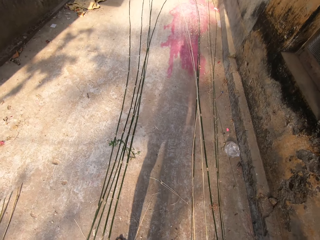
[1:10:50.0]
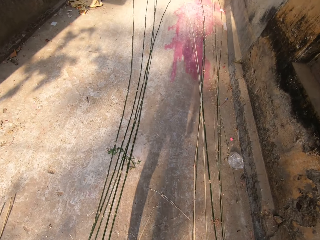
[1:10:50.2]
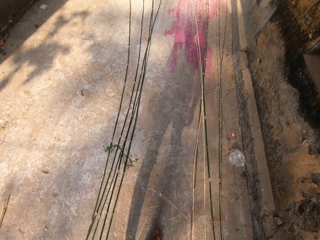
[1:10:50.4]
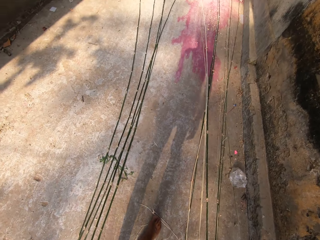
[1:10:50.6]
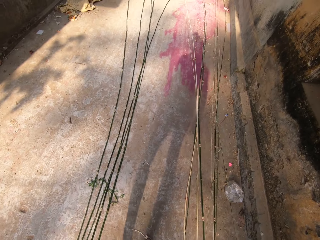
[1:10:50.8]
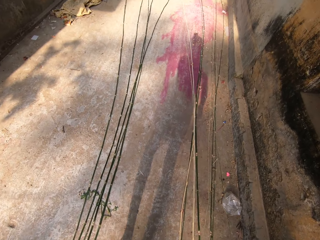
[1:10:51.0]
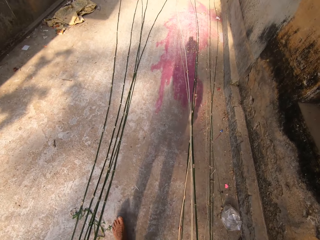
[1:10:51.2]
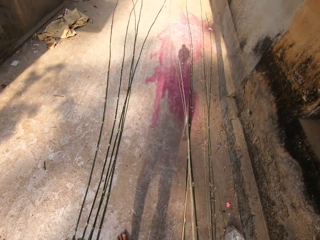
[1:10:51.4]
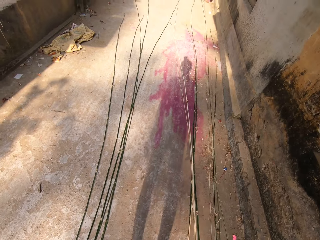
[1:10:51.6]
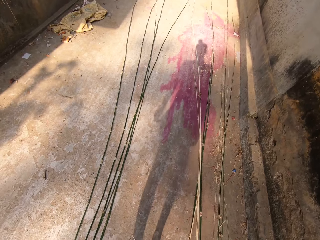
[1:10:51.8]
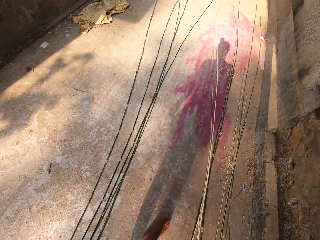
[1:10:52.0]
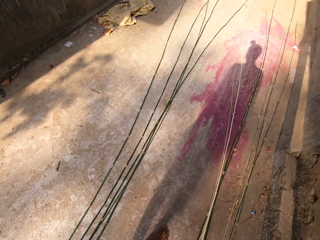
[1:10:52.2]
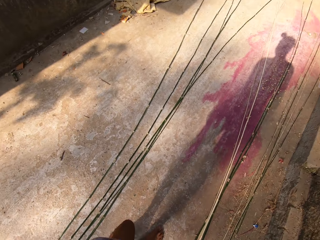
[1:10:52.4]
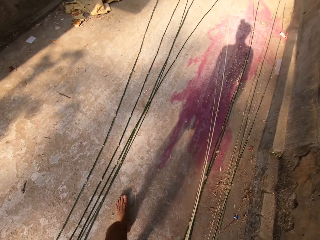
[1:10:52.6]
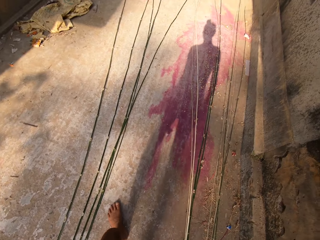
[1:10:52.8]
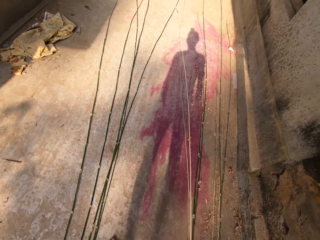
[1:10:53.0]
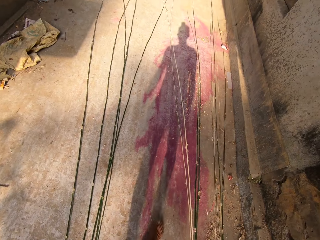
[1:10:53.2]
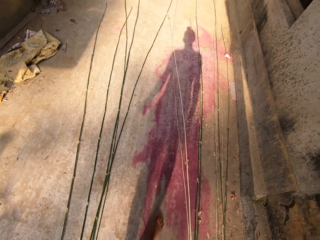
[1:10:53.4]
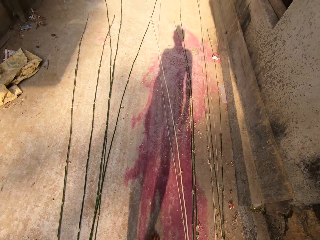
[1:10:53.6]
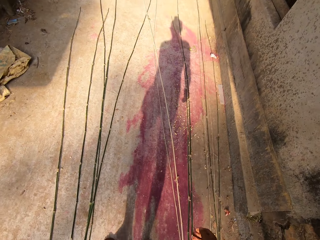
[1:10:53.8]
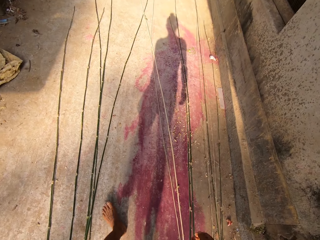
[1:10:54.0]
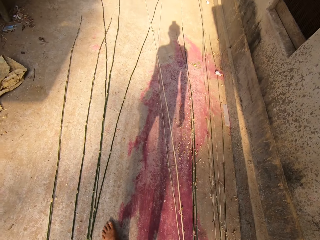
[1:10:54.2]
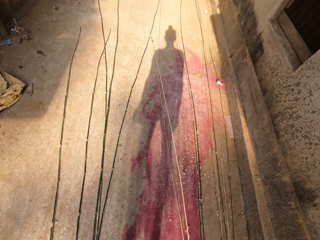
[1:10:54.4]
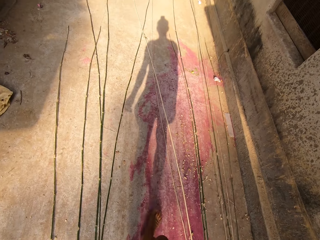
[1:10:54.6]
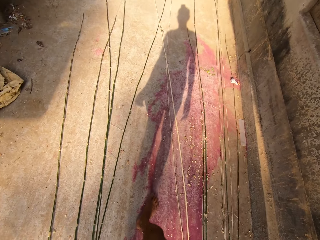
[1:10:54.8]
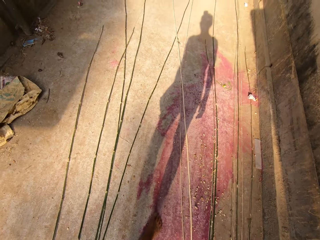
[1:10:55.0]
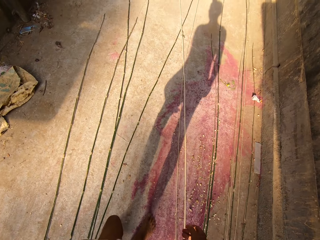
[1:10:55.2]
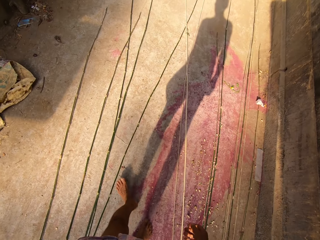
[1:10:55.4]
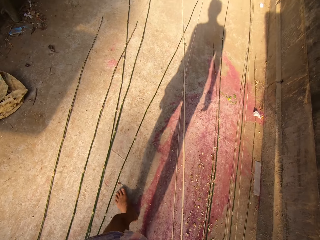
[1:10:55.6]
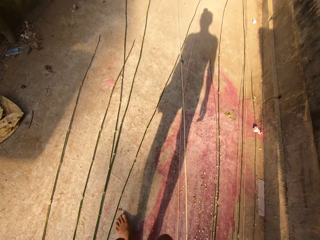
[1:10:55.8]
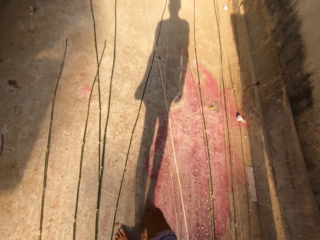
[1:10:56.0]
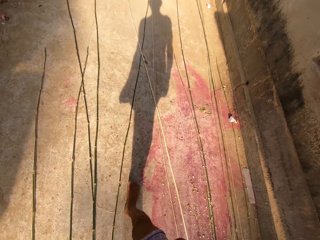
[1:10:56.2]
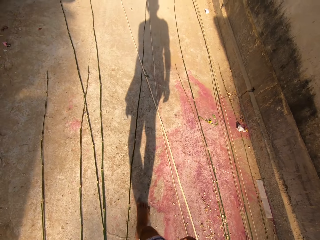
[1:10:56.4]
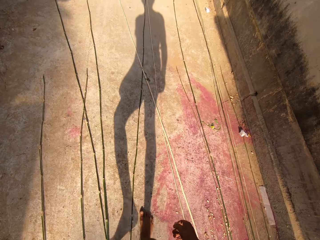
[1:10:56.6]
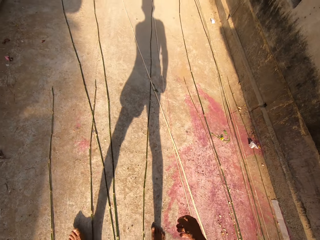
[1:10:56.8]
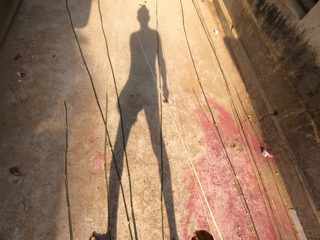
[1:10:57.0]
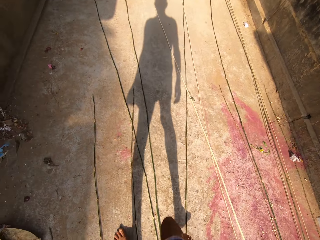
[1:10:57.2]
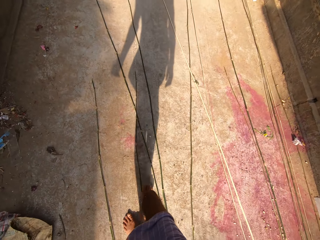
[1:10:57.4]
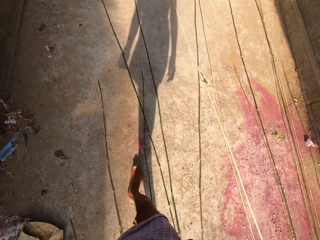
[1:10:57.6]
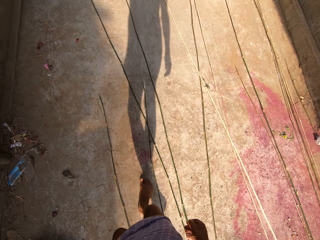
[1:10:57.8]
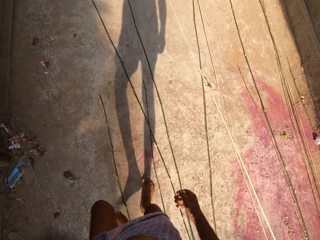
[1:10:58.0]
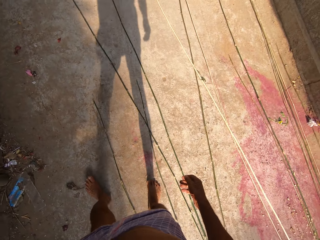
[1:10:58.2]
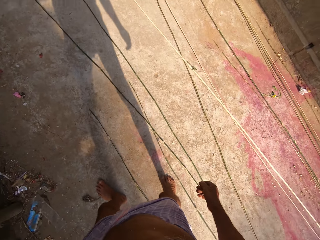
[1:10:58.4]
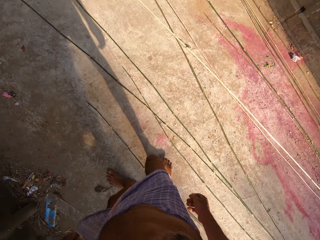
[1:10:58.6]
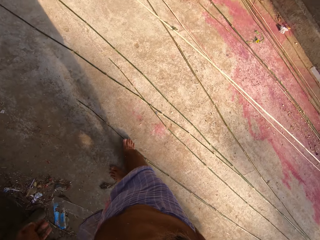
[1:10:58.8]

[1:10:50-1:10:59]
The camera wearer walks.

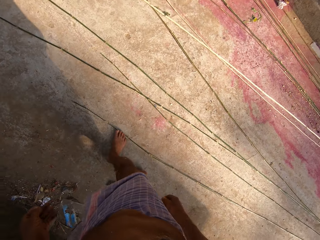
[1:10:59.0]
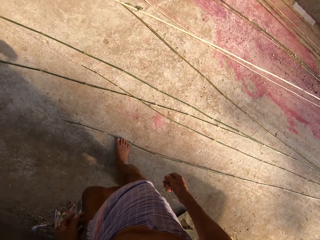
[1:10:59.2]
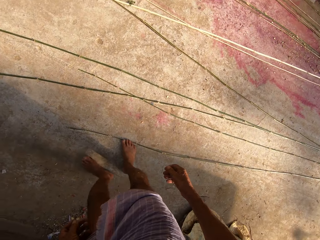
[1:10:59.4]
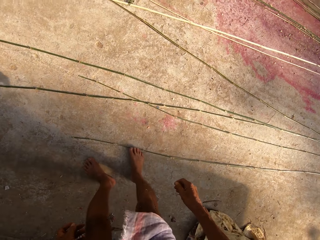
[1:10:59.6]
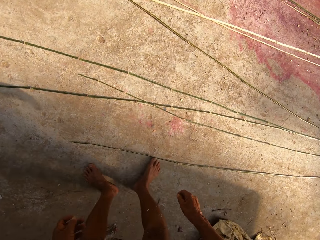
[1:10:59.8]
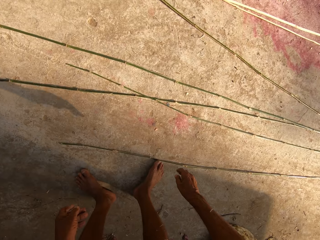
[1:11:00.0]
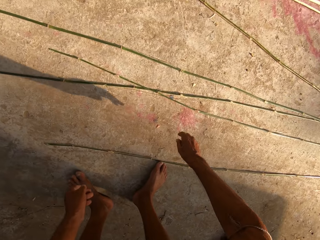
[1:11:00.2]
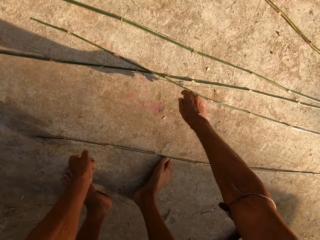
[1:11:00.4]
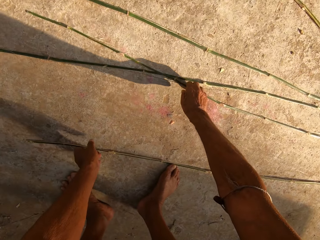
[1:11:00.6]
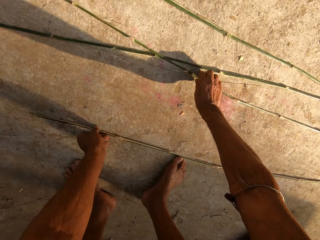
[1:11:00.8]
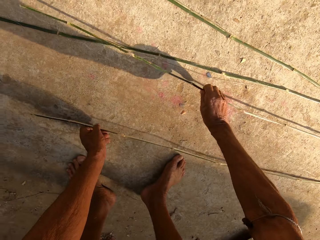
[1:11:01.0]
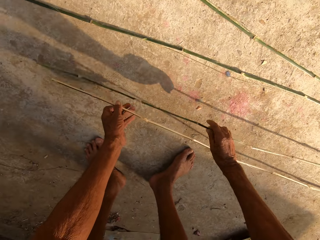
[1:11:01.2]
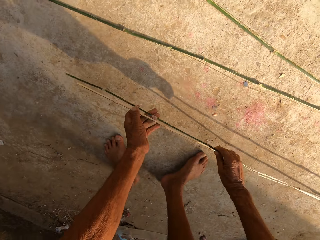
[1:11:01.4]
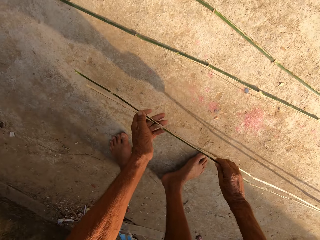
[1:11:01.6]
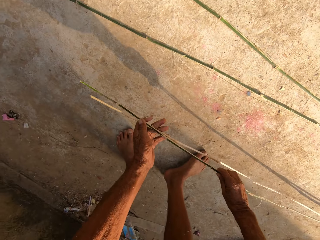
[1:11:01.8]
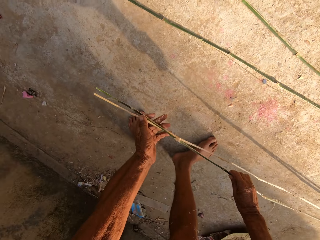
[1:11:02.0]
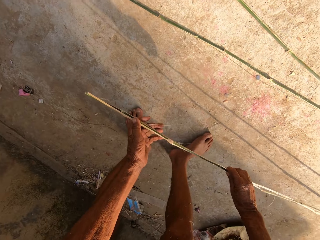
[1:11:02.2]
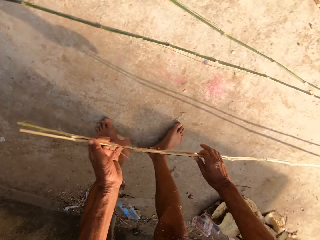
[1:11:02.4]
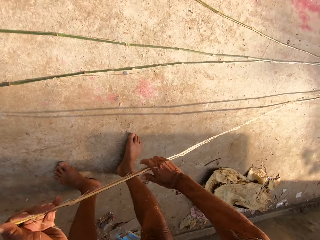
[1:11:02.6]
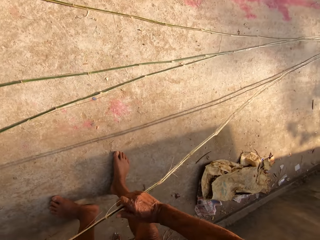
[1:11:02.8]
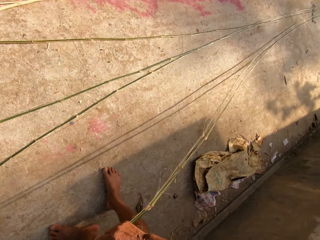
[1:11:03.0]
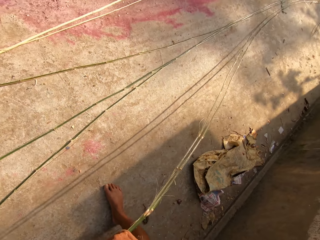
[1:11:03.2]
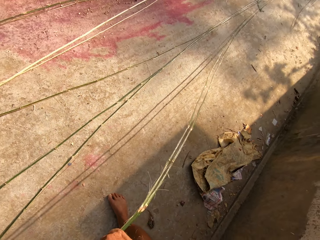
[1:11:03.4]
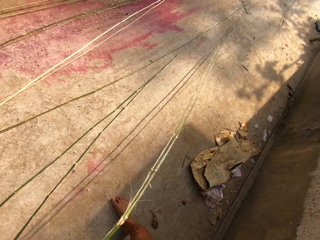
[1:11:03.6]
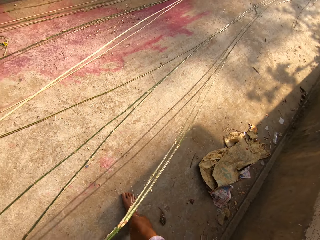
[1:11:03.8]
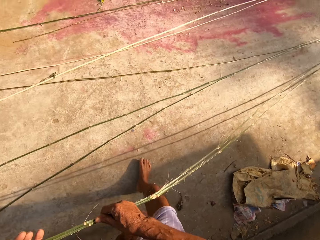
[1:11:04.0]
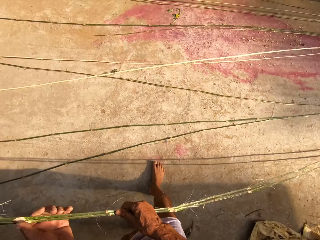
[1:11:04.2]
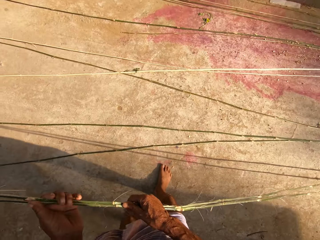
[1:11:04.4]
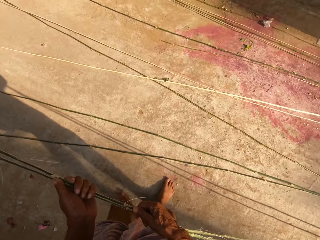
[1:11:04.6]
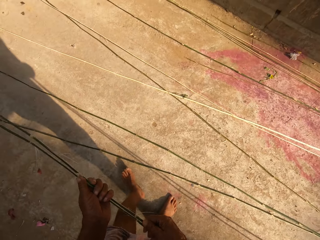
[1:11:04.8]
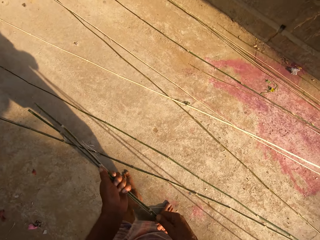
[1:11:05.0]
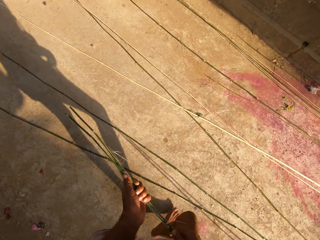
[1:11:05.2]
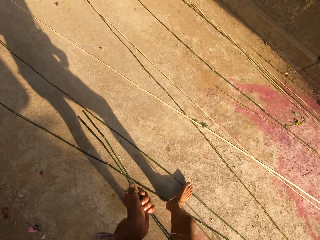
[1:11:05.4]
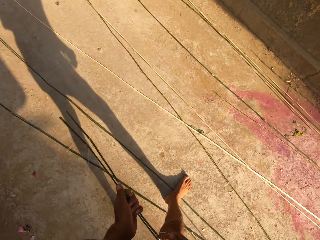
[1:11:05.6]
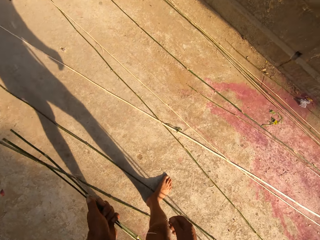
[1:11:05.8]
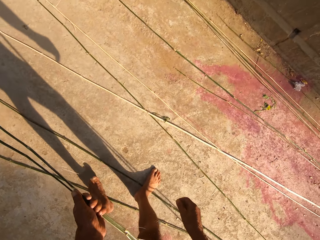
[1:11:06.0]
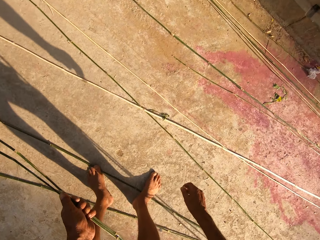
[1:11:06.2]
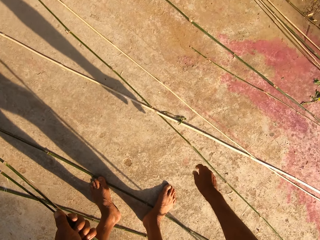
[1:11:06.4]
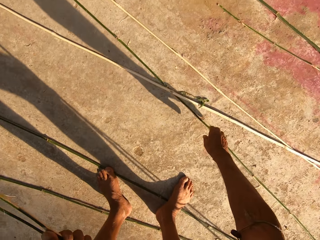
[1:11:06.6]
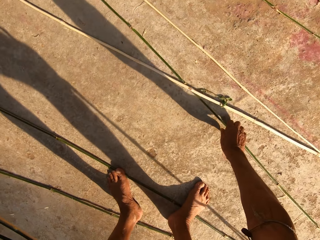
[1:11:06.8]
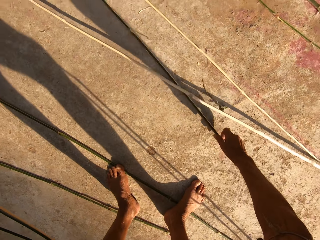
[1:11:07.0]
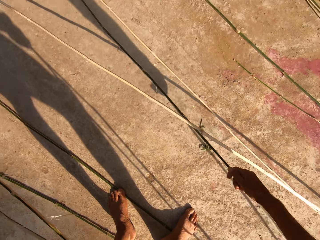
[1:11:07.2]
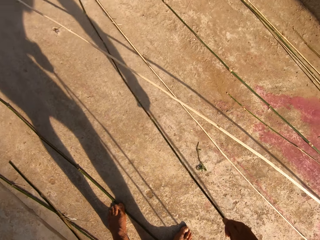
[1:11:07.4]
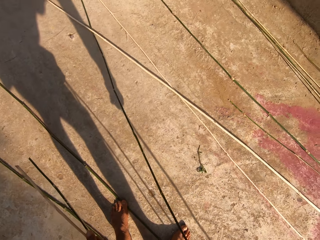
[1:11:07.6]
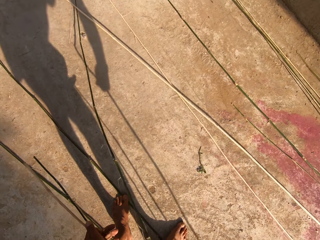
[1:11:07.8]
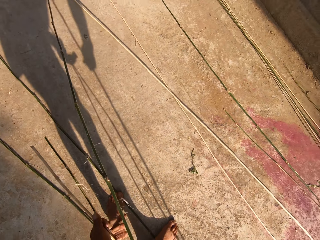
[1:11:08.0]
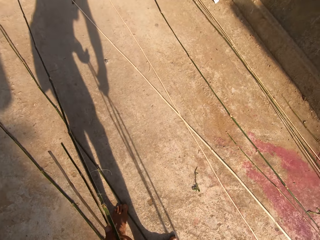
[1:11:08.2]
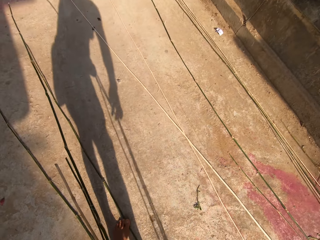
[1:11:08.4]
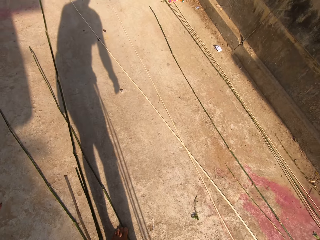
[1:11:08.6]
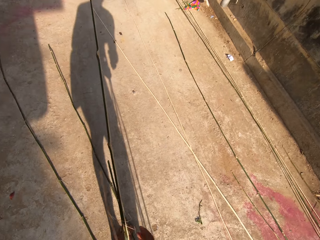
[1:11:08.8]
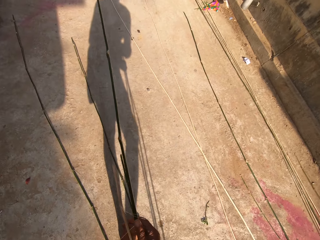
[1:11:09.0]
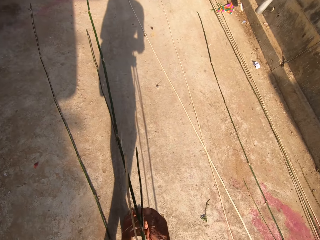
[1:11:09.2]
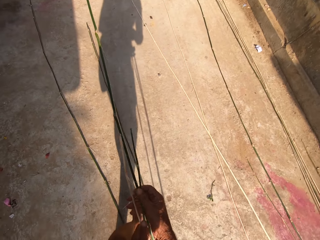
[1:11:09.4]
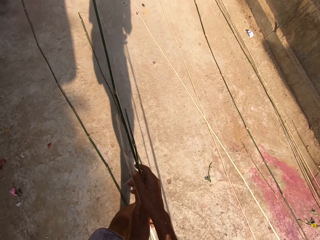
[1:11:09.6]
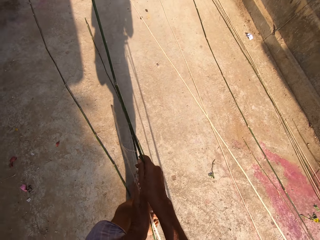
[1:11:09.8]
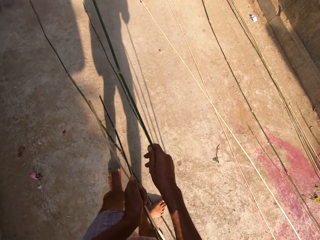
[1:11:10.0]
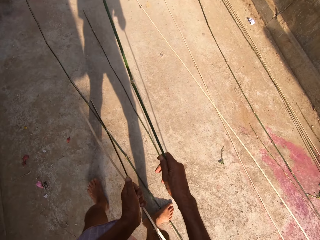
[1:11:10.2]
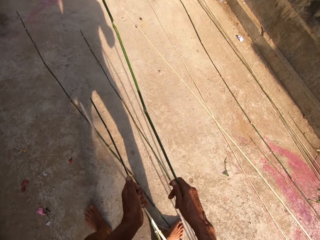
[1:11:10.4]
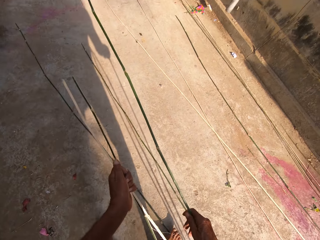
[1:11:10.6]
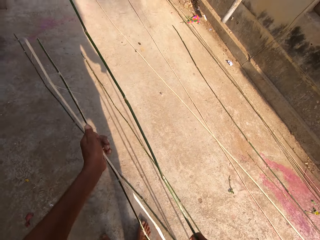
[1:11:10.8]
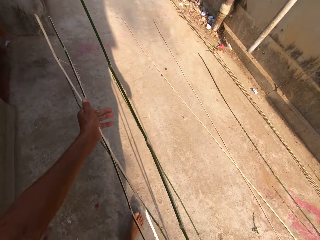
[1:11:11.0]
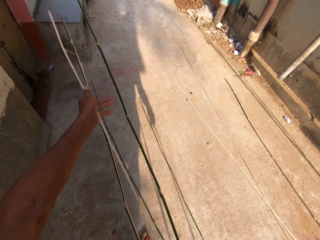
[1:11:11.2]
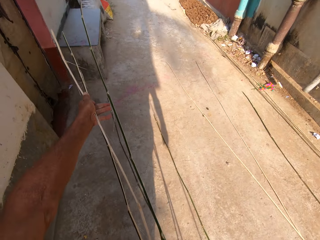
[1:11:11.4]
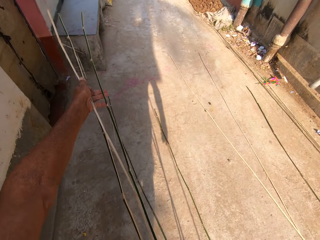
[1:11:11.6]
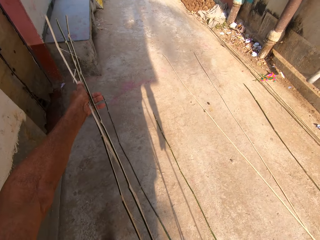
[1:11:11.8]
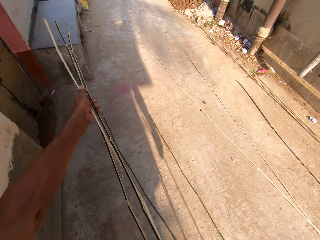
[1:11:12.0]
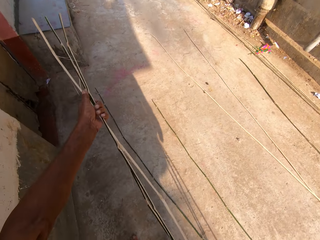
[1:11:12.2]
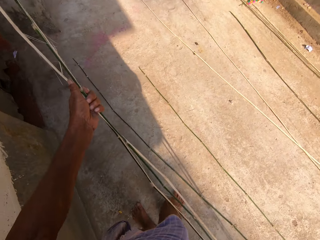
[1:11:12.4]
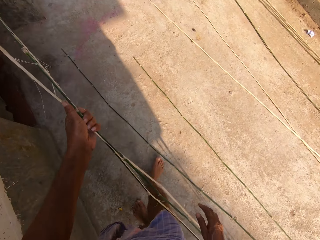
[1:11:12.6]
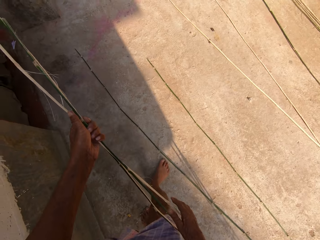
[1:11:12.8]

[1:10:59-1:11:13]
The camera wearer picks a bamboo strip or stem from the floor with his right hand. He picks a bamboo strip from the floor with his left hand. He holds the bamboo strip in his right hand with his left hand. He moves. He picks a bamboo strip from the floor with his right hand. He holds the bamboo strip in his right hand with his left hand. He separates the bamboo strips with both hands. He puts together the stems. He holds the bamboo strips together with his left hand.
